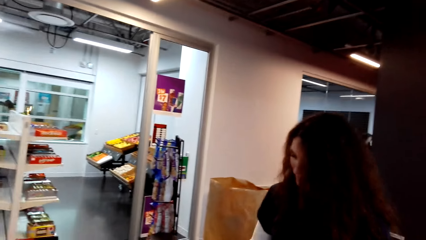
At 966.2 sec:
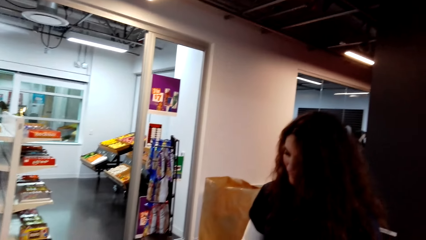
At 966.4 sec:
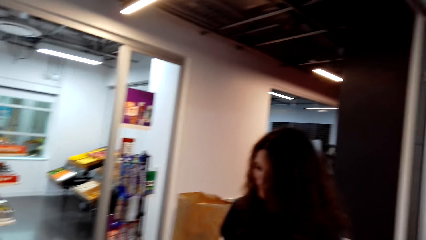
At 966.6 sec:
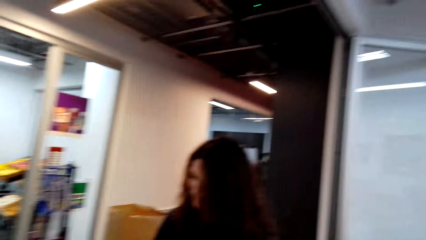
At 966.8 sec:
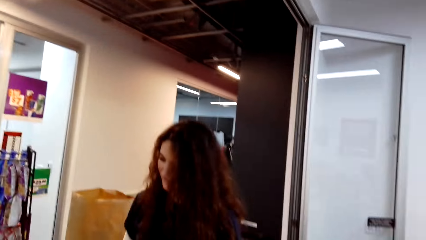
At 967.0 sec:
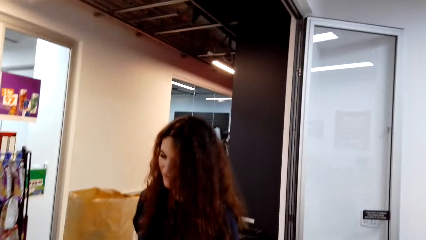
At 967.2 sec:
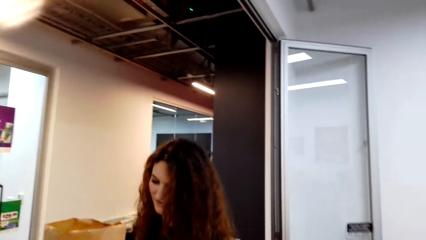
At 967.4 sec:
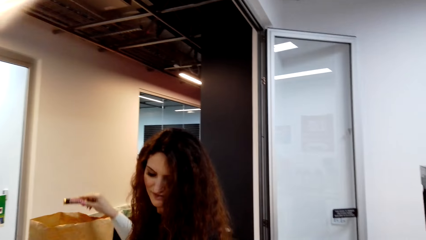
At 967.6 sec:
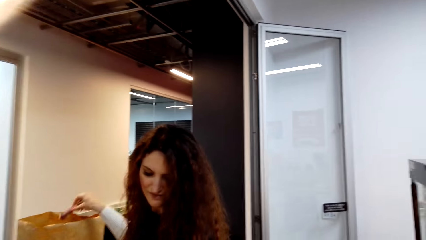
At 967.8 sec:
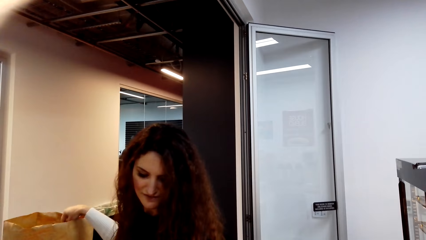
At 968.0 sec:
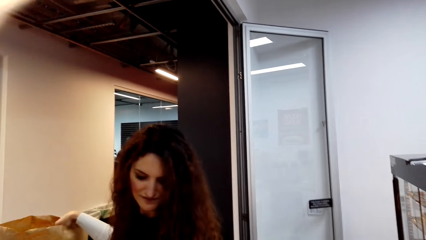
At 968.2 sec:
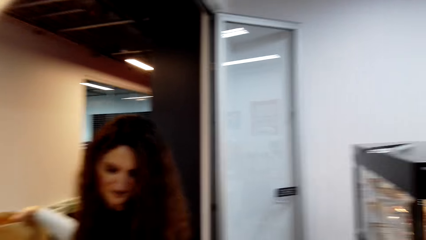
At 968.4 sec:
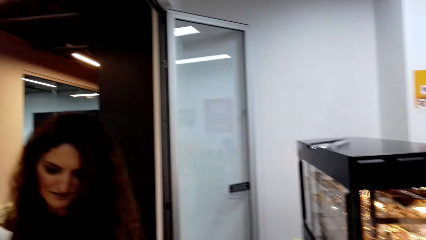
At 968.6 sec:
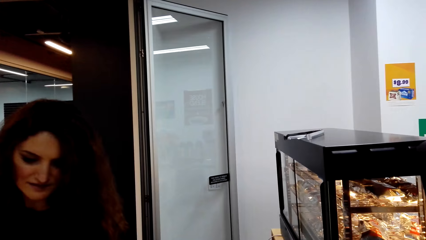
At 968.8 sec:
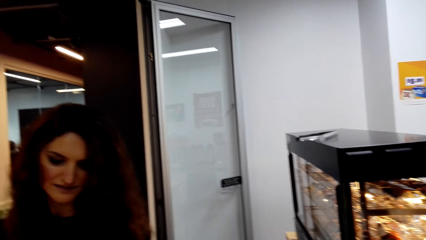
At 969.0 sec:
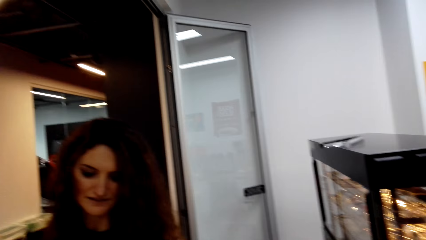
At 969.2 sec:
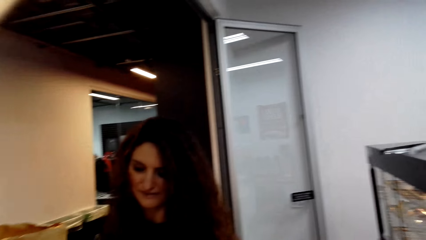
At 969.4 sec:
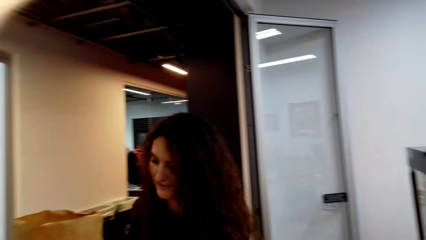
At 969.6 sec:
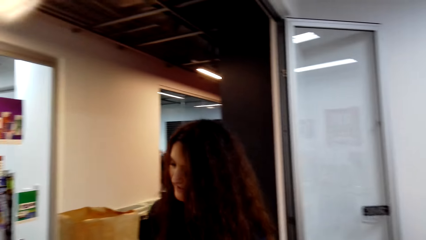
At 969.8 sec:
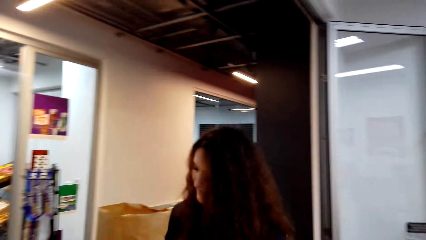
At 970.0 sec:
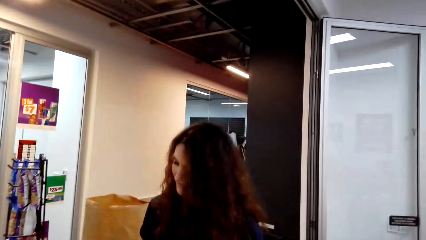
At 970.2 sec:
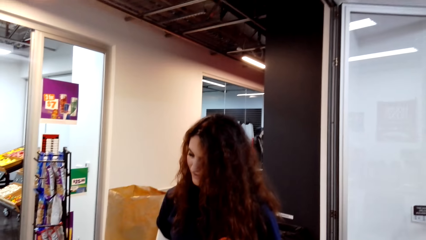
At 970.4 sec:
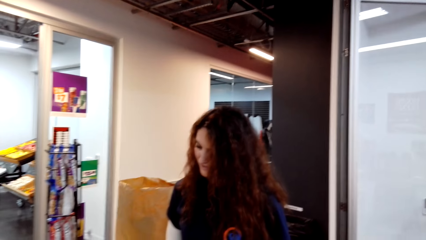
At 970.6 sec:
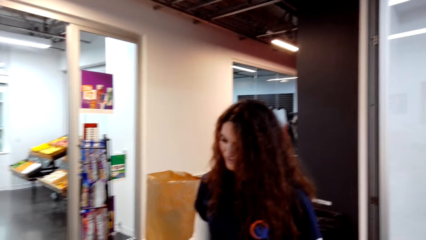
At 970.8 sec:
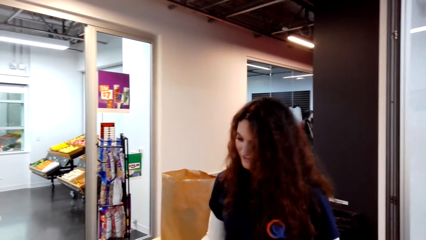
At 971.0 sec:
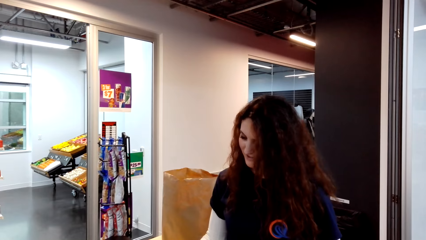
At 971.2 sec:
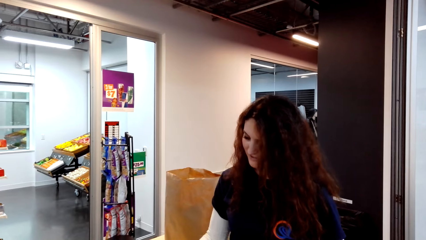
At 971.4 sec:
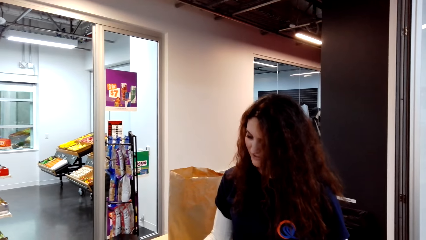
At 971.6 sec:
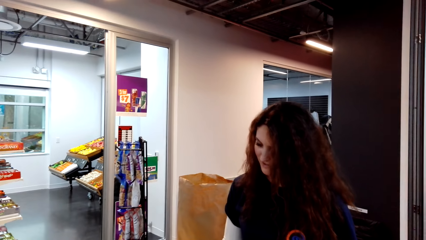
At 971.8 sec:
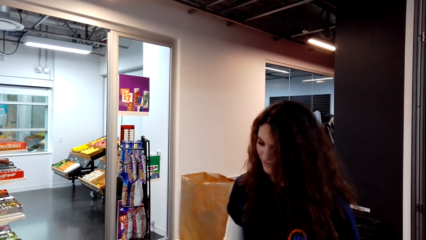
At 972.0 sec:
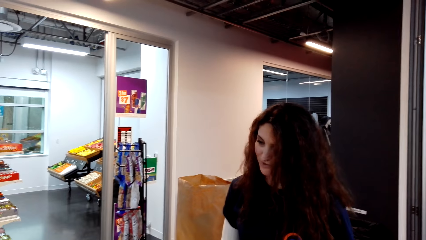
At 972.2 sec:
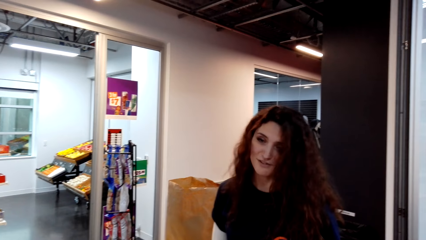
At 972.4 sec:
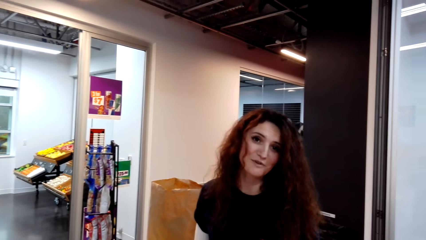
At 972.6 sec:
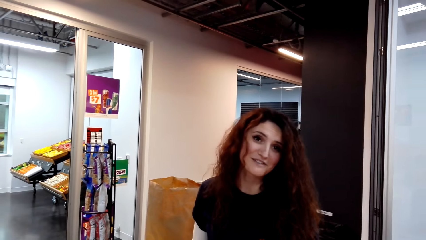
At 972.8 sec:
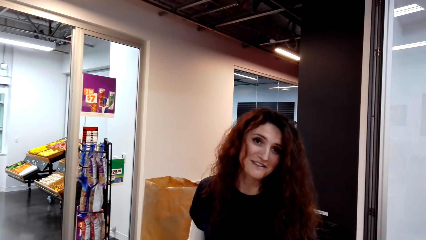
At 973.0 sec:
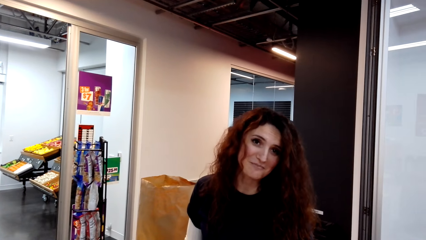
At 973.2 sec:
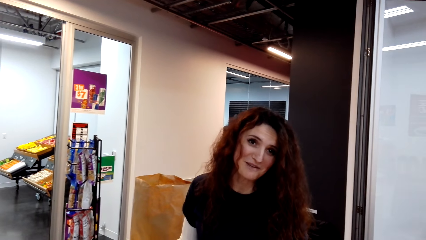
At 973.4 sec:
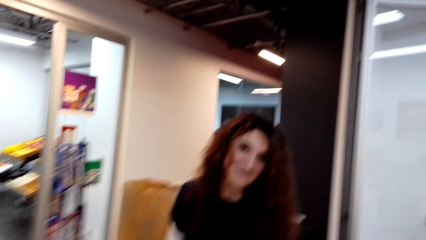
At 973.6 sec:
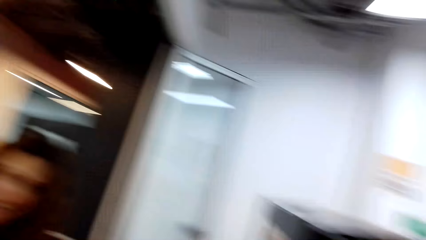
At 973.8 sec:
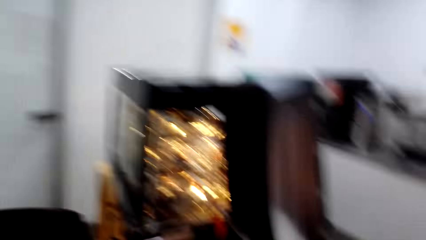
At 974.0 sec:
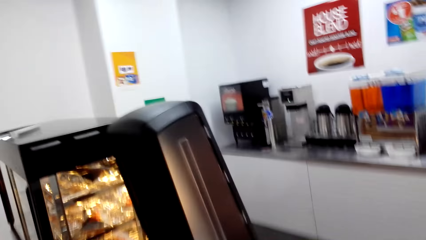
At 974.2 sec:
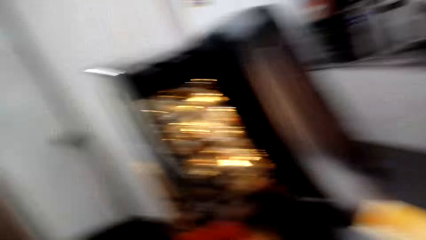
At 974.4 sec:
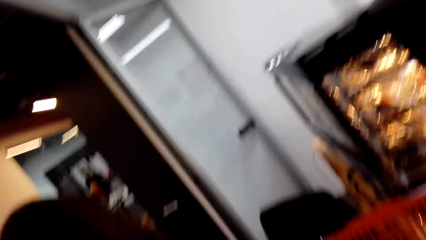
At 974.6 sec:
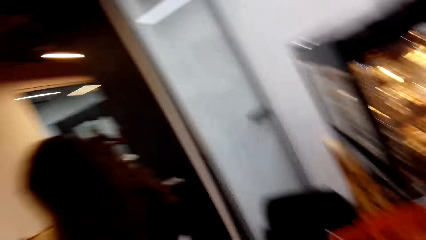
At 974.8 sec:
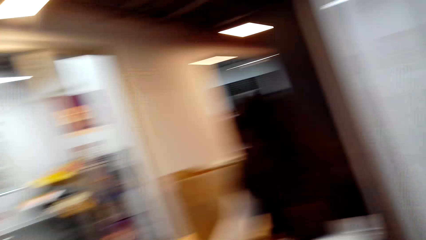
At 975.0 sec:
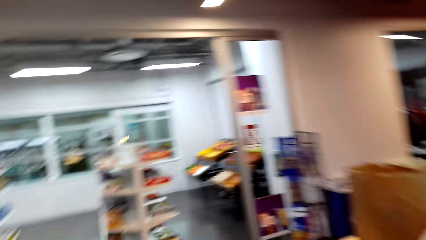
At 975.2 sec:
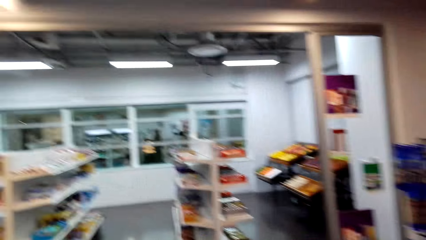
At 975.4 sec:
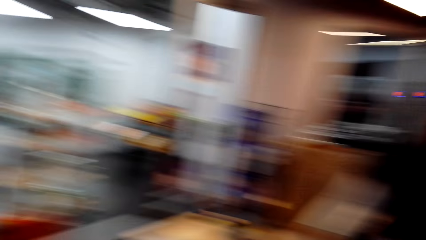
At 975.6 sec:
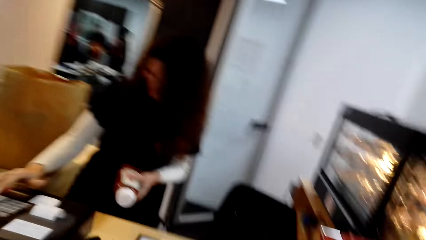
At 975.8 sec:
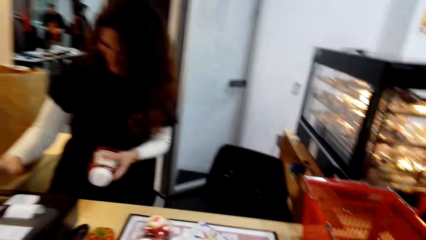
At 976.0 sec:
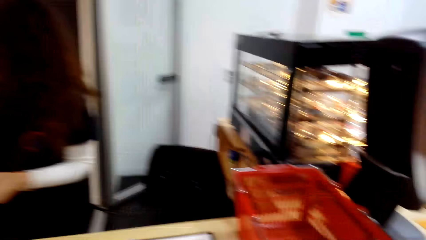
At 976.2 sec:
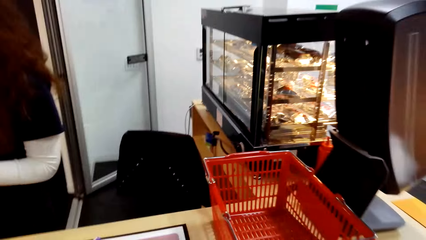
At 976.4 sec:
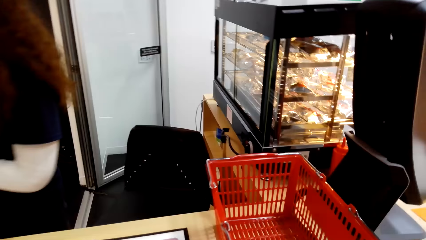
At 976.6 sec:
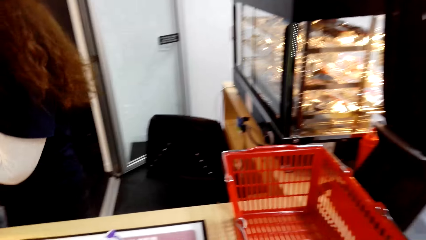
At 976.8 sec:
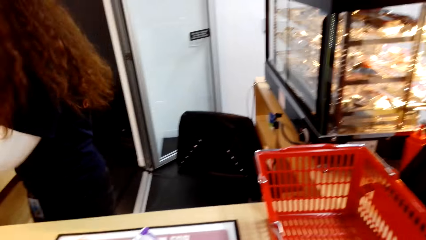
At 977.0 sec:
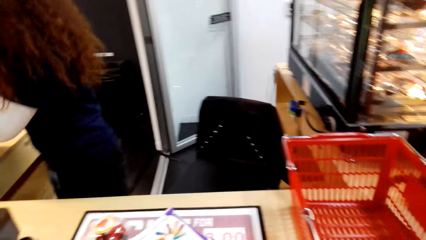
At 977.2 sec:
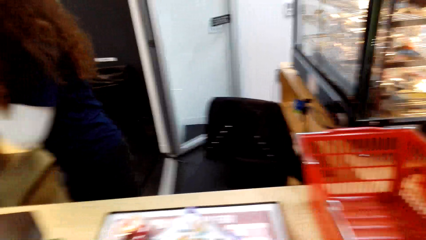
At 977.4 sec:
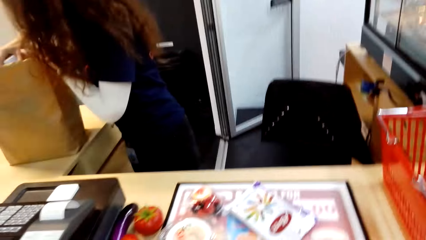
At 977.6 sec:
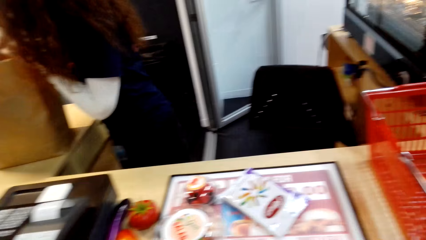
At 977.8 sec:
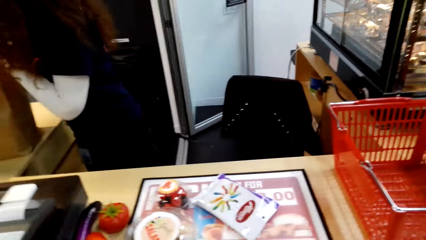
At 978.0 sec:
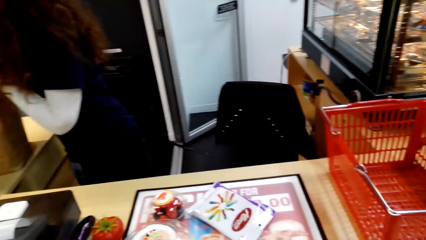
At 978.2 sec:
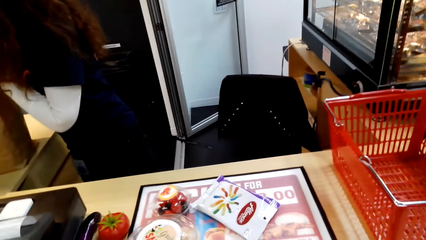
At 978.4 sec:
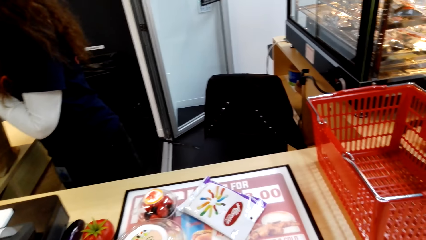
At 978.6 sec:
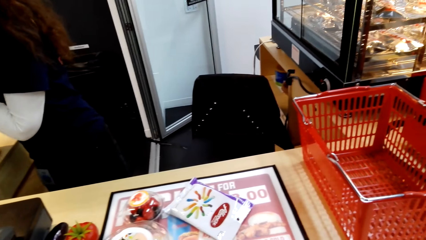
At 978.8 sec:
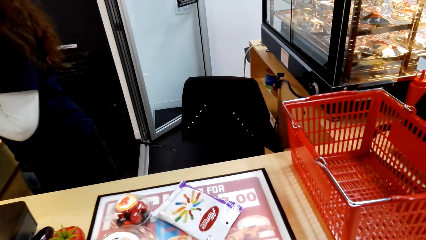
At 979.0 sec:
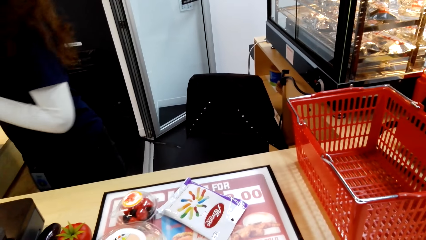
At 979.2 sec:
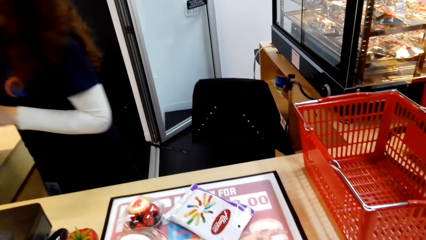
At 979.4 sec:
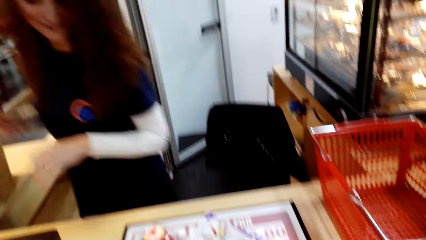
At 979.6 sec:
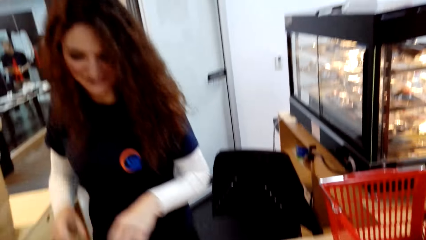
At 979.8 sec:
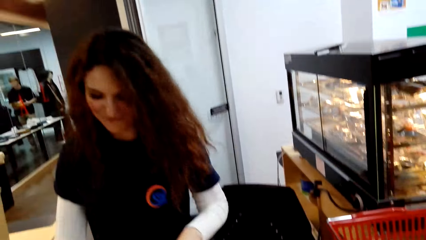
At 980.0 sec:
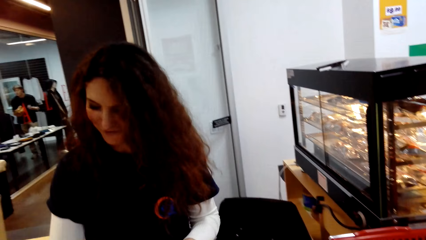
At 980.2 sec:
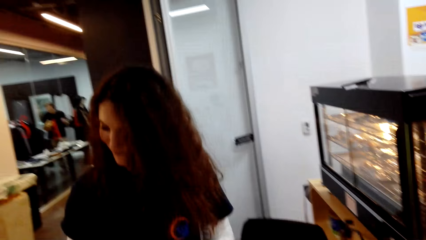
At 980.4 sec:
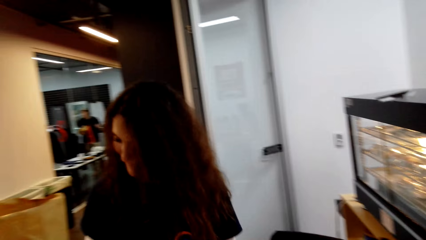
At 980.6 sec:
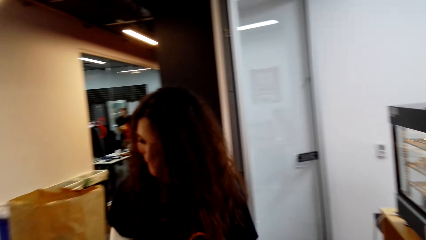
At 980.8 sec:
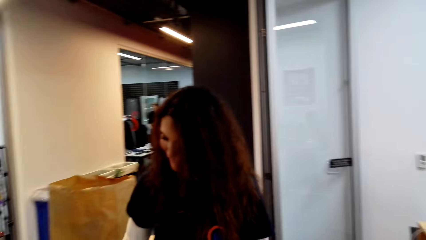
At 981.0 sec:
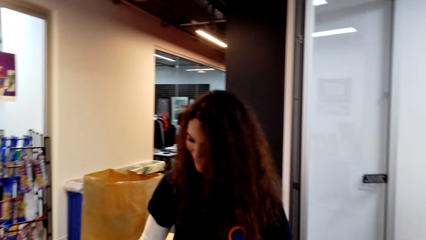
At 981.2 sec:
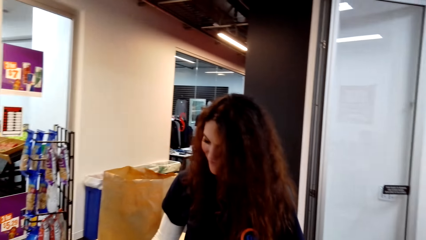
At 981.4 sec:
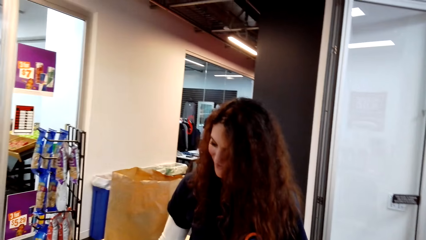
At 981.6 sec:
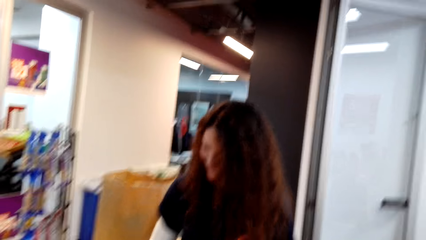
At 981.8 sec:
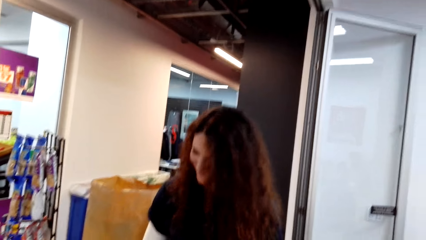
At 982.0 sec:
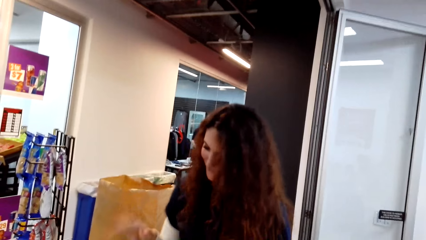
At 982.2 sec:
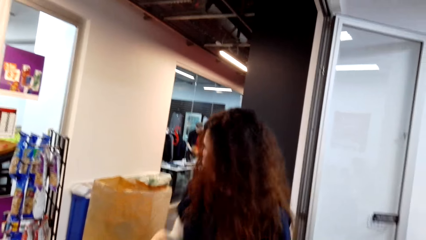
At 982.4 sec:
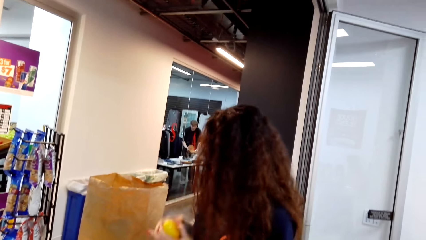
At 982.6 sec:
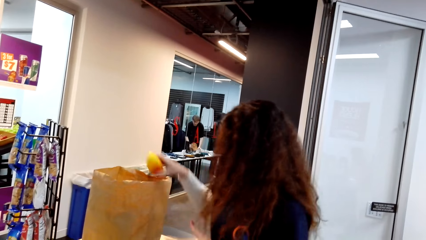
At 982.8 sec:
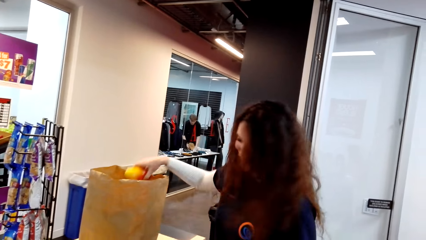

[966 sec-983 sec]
The camera wearer looks at the cashier. The cashier operates a cash register machine and puts something in the bag. The camera wearer talks to the cashier. The cashier talks to the camera wearer. The camera wearer looks around. The cashier looks around, operates the cash register machine, puts a container in the bag, moves around, talks to the camera wearer, and operates the cash register machine.
